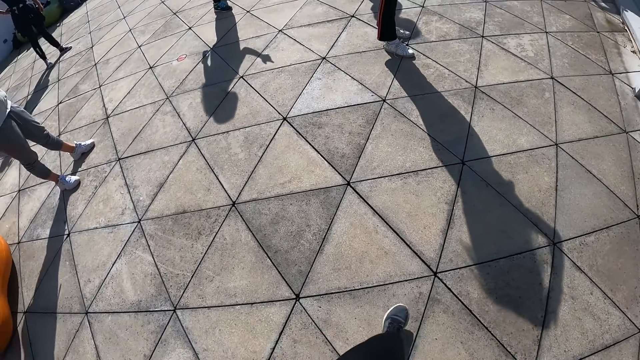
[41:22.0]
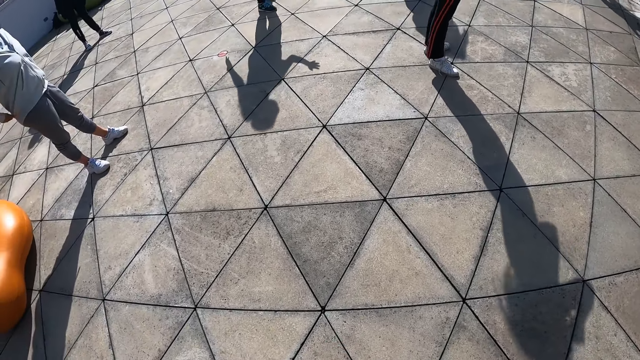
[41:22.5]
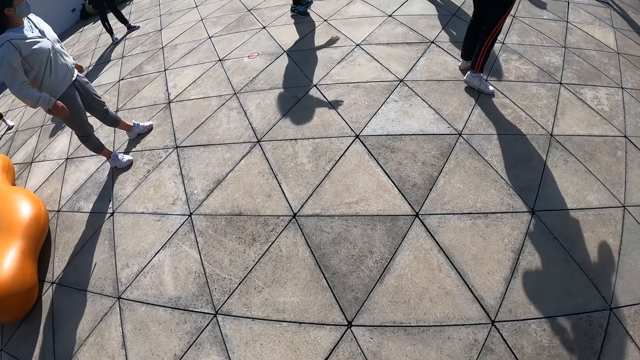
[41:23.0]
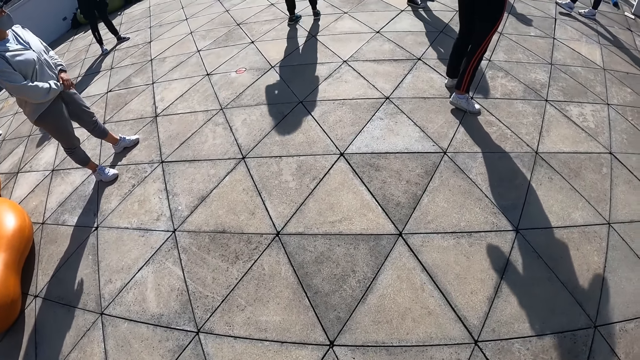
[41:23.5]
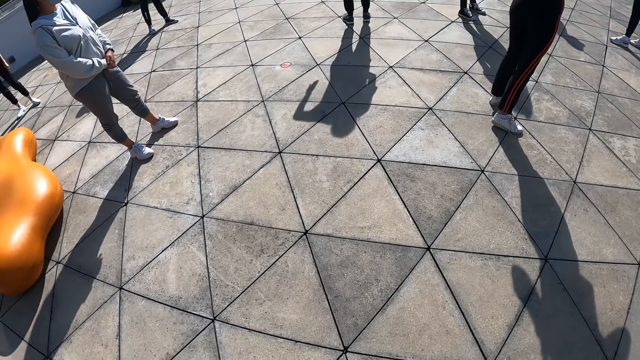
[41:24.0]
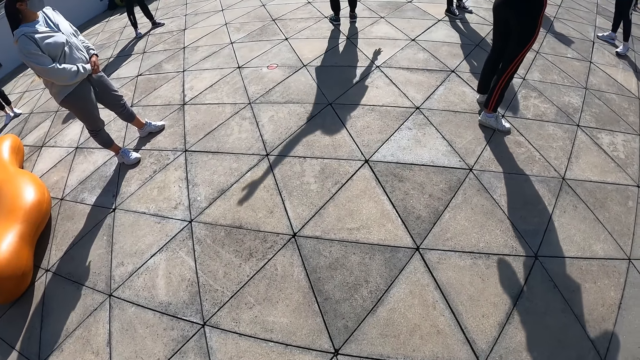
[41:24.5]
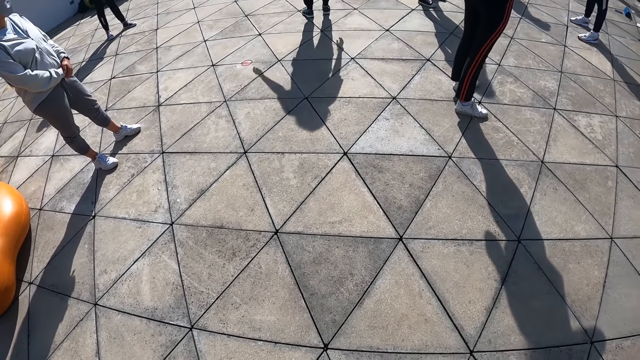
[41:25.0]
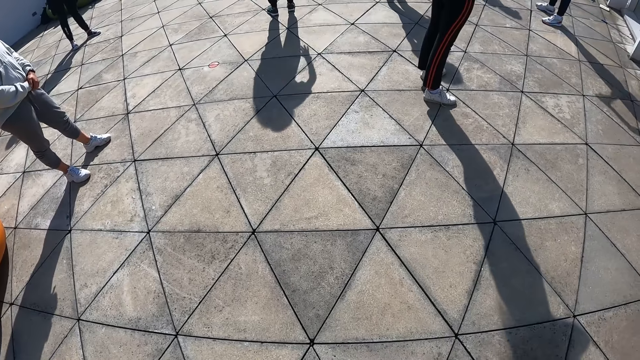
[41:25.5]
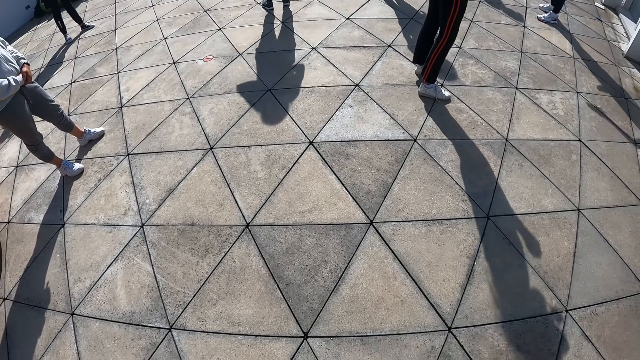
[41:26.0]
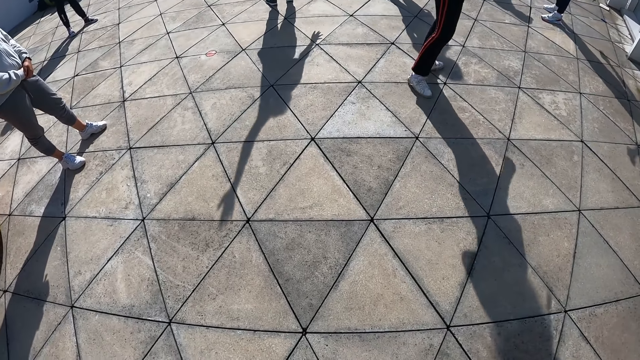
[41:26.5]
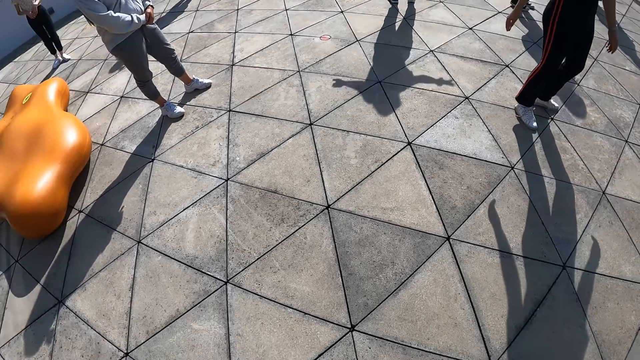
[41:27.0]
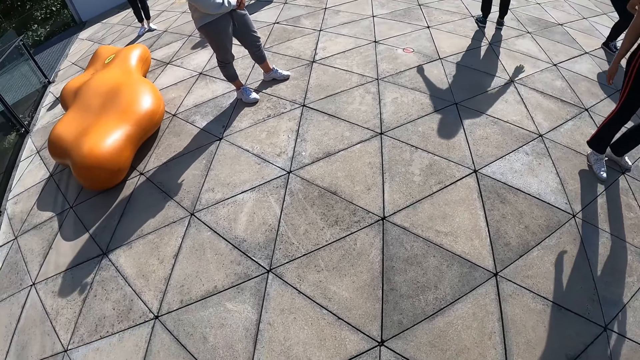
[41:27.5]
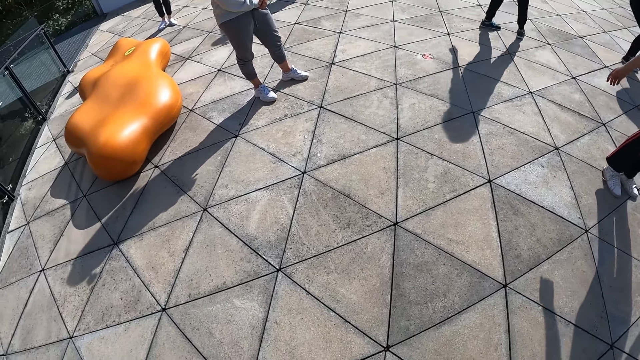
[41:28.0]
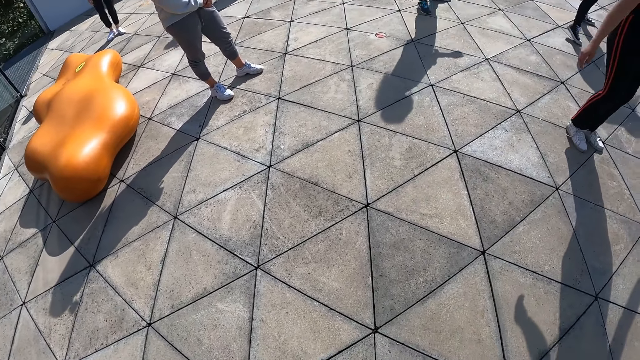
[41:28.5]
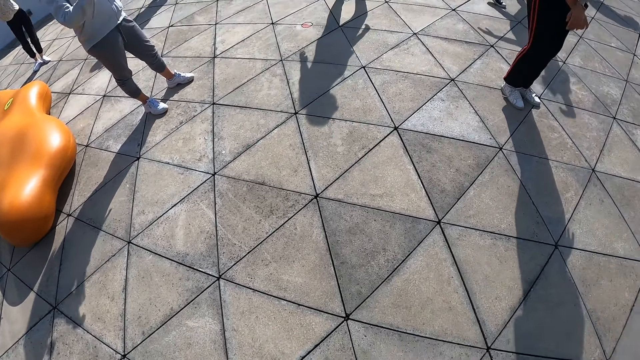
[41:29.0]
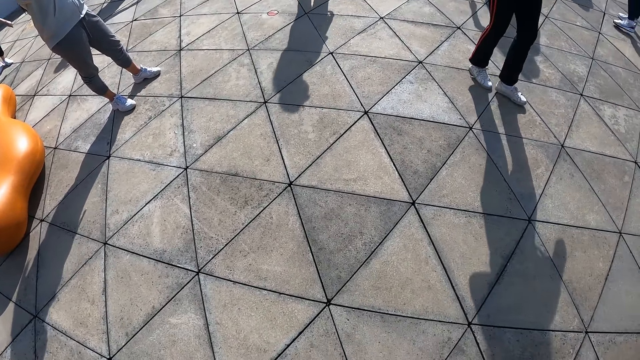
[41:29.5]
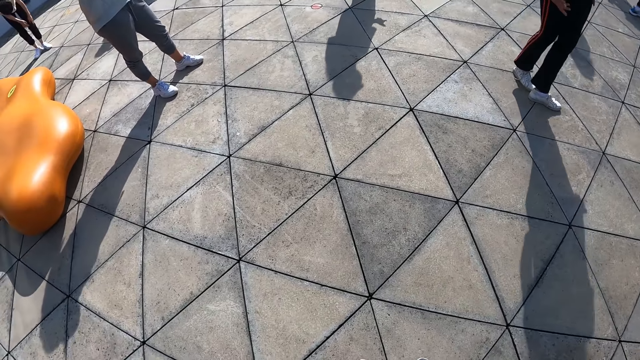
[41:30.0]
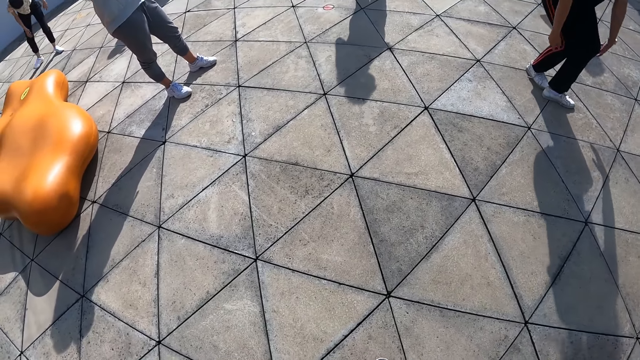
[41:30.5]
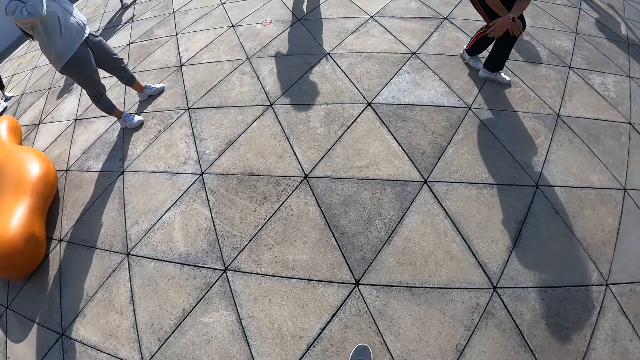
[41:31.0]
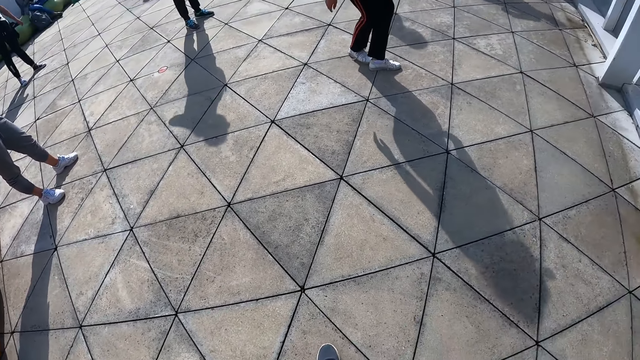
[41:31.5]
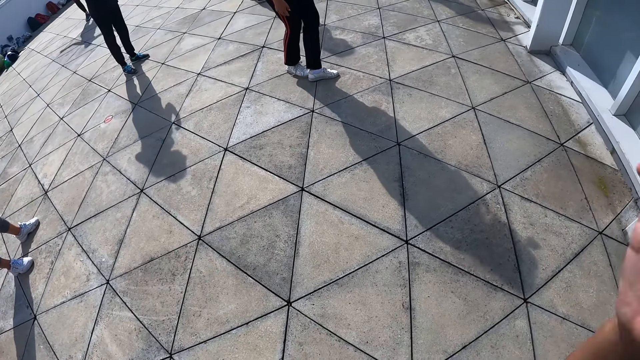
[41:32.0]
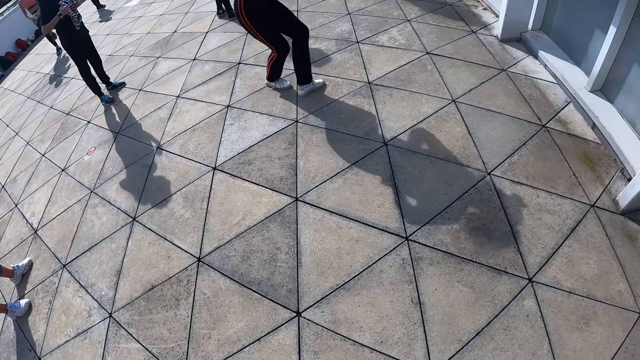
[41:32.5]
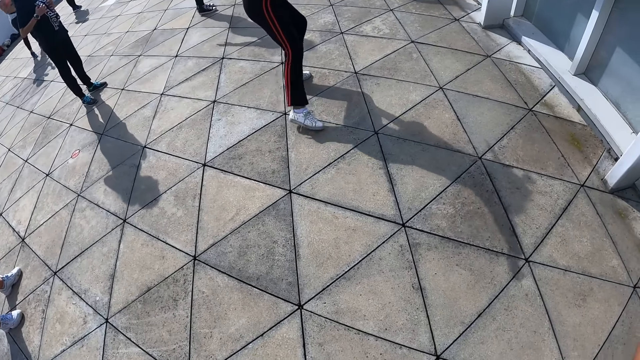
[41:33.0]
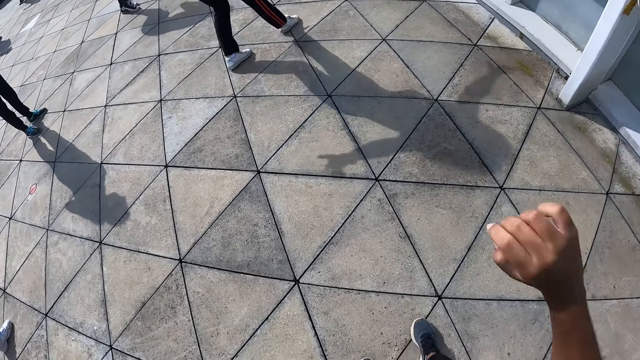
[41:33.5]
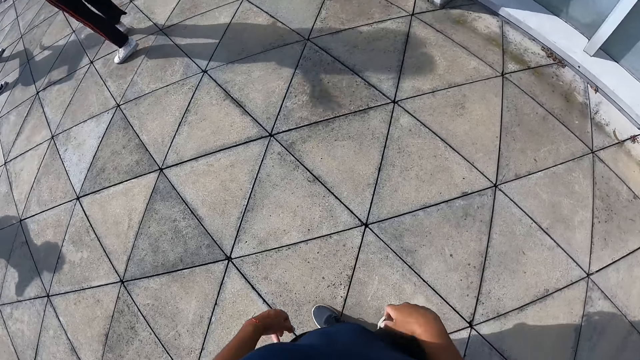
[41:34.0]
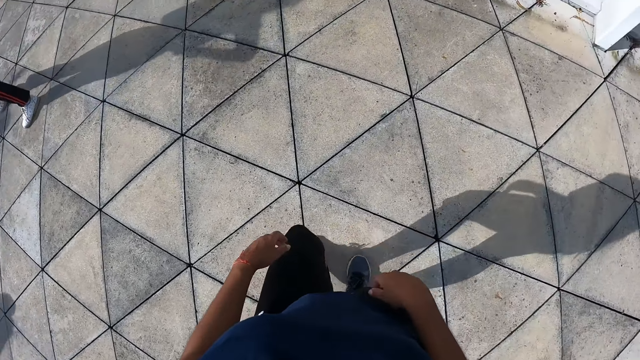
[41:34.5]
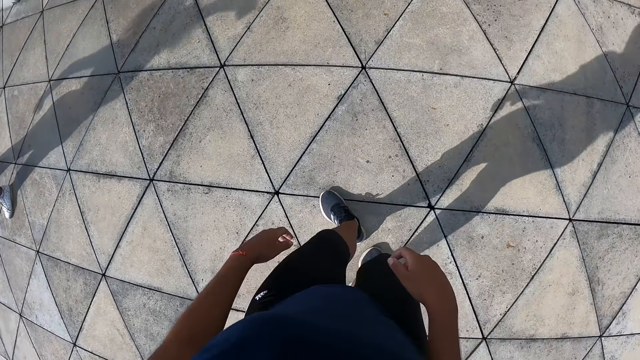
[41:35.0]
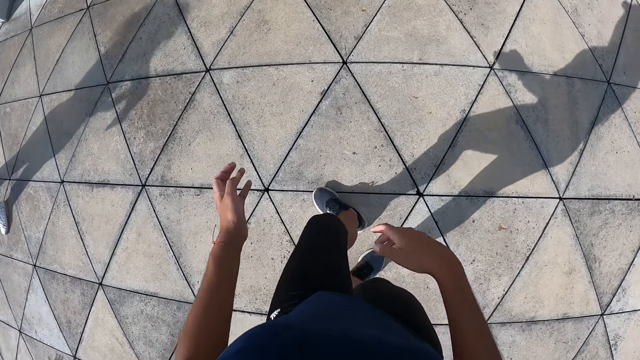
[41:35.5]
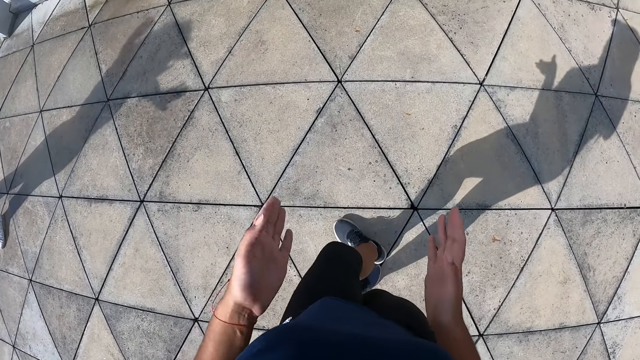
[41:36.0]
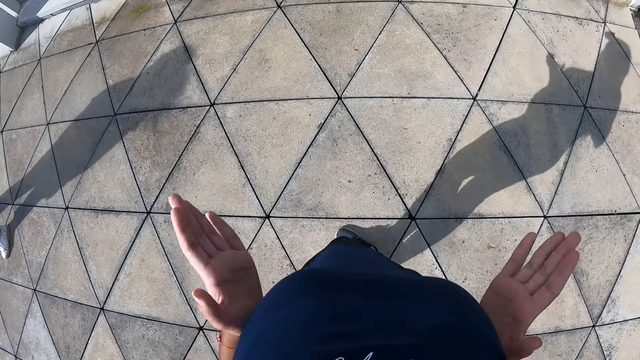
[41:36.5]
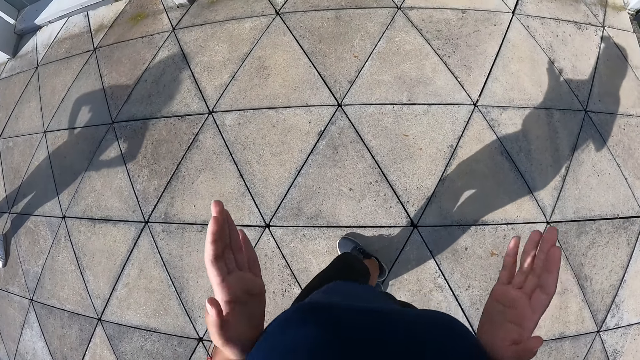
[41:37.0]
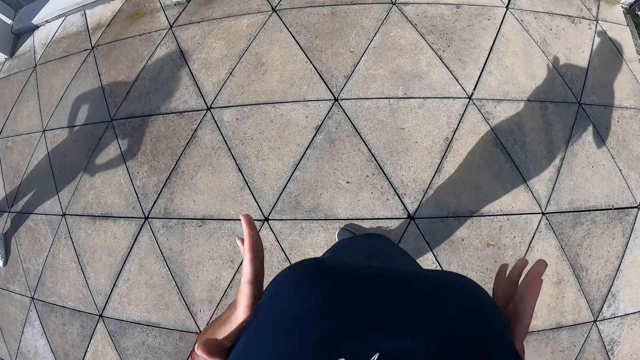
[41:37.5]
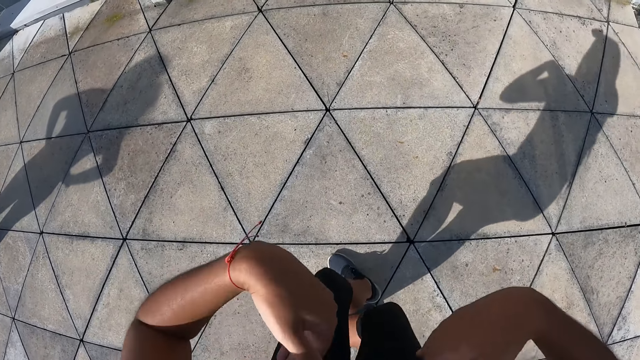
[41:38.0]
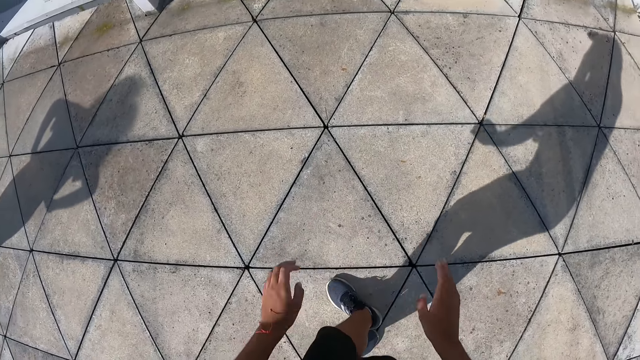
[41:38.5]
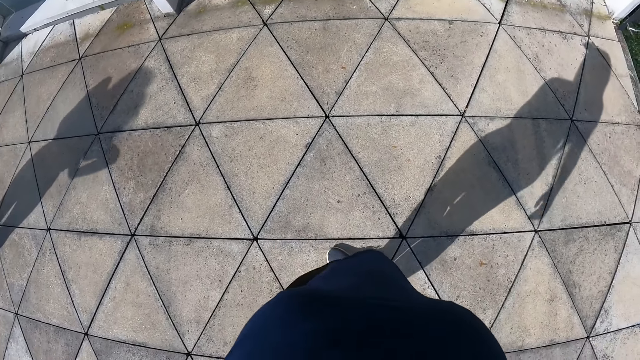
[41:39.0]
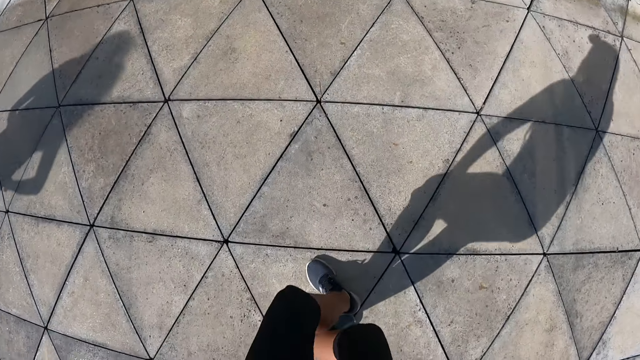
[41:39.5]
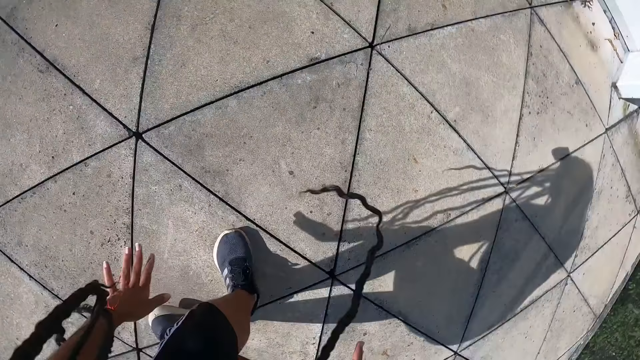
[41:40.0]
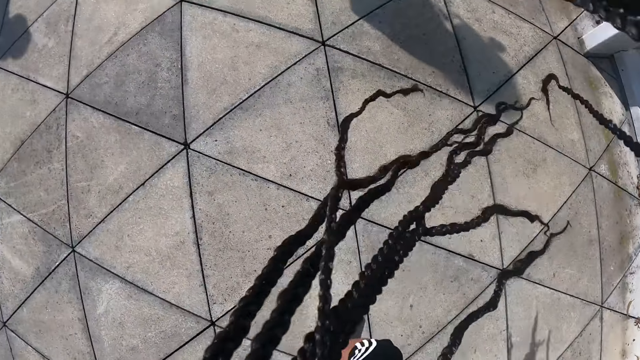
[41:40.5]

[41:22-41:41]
A person holds hands. The woman dances on the balcony. Another person moves hands. The camera wearer raises her right hand towards her head. The other person dances. The camera wearer dances on the balcony.

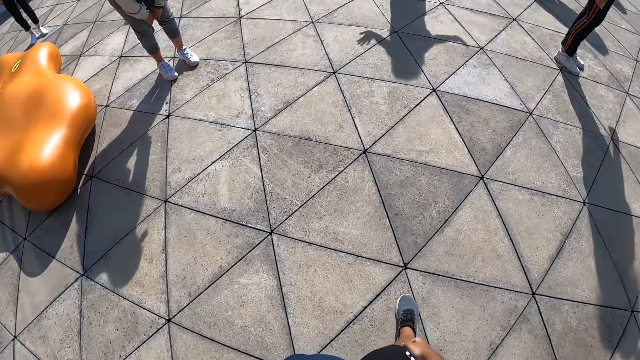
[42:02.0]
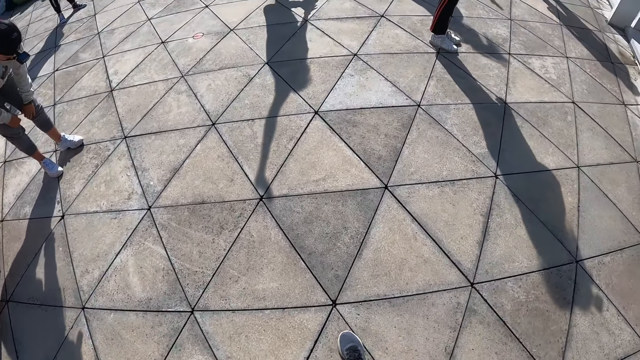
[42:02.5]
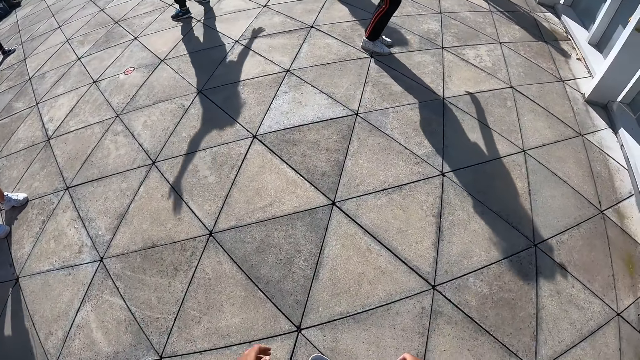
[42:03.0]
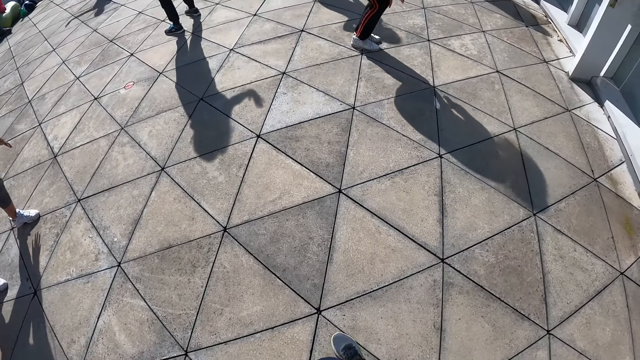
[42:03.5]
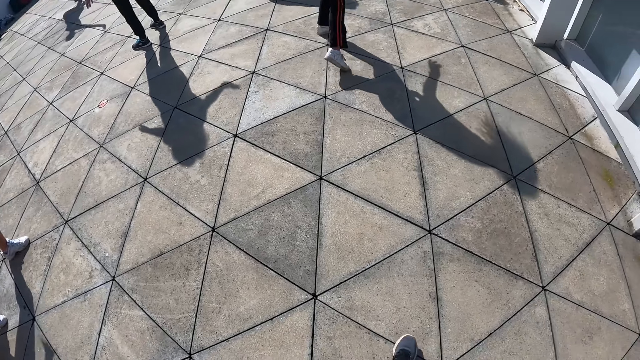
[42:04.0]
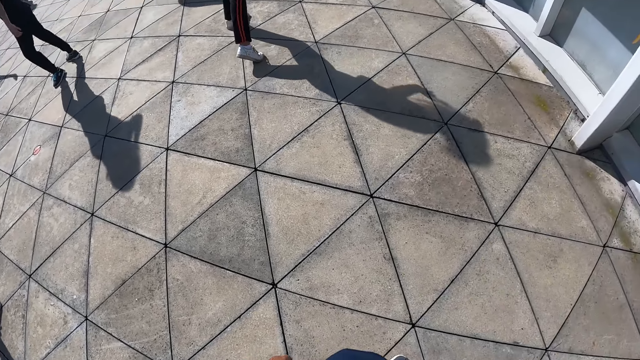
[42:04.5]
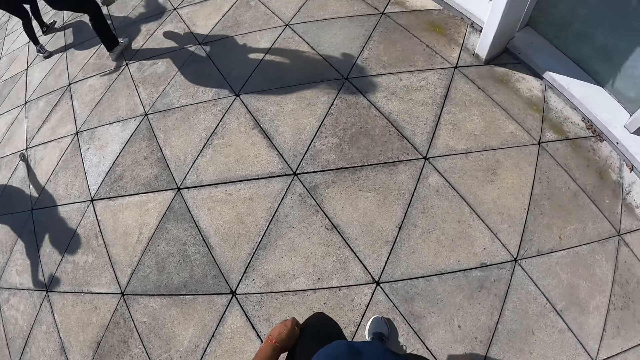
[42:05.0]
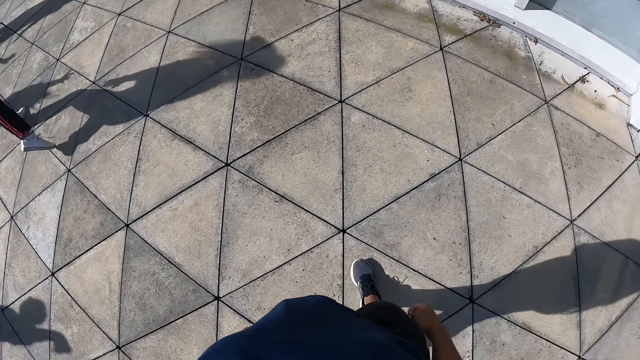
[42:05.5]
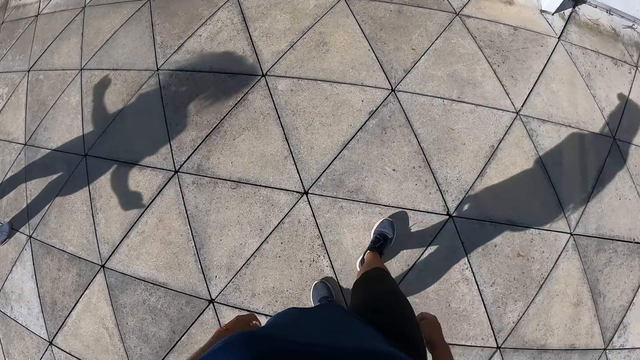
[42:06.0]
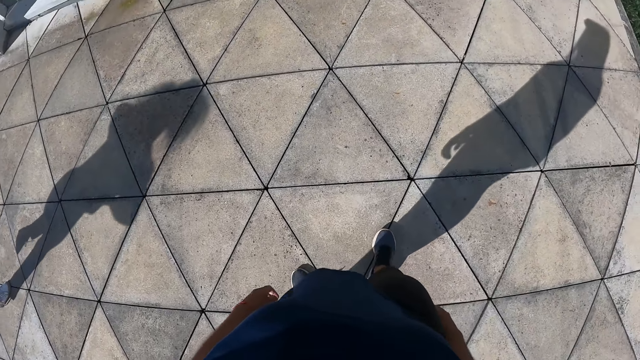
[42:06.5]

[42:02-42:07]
The woman dances on the balcony with a group of people.
